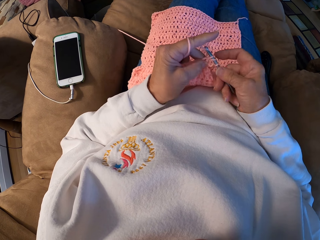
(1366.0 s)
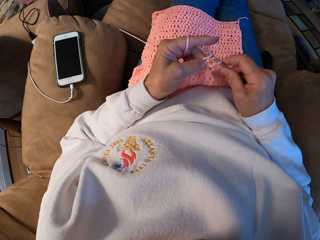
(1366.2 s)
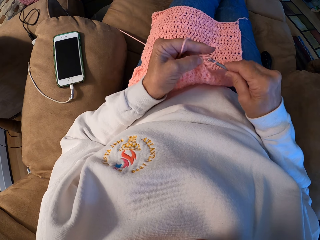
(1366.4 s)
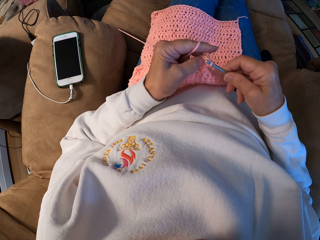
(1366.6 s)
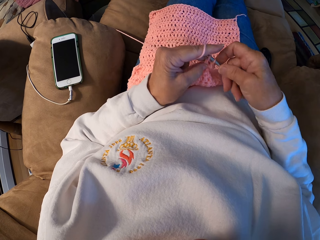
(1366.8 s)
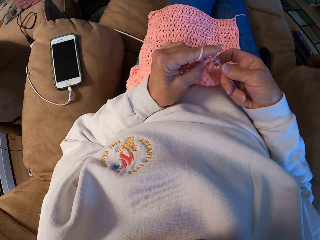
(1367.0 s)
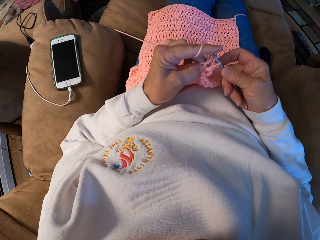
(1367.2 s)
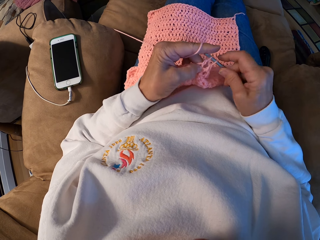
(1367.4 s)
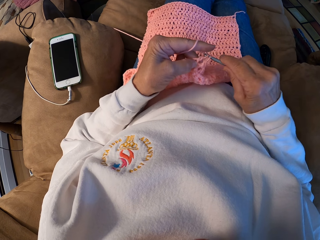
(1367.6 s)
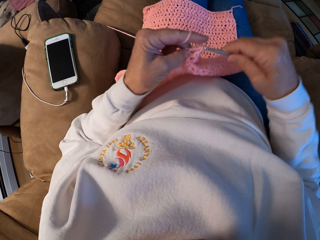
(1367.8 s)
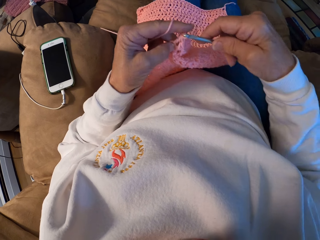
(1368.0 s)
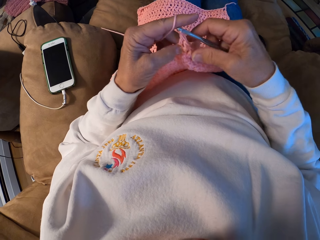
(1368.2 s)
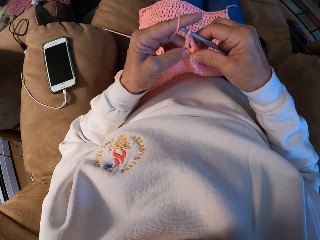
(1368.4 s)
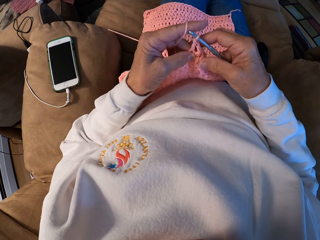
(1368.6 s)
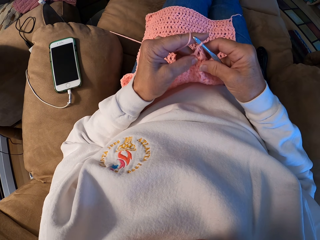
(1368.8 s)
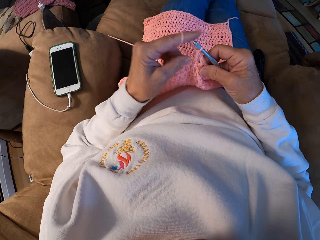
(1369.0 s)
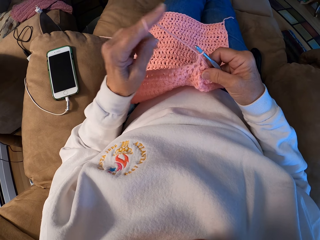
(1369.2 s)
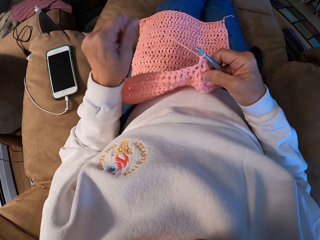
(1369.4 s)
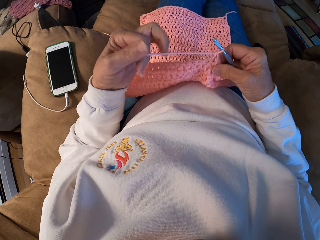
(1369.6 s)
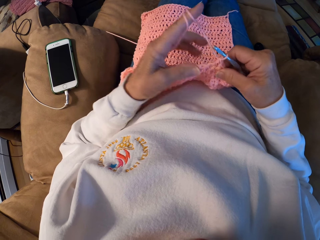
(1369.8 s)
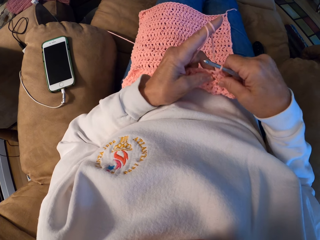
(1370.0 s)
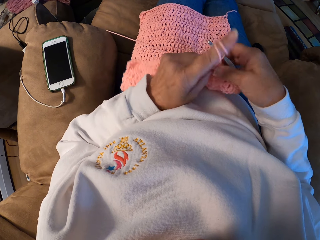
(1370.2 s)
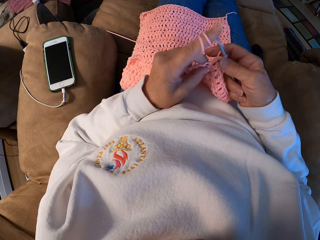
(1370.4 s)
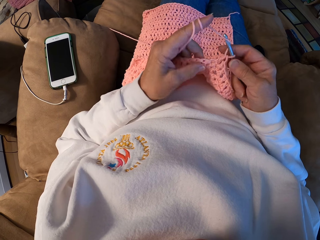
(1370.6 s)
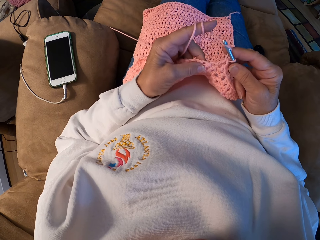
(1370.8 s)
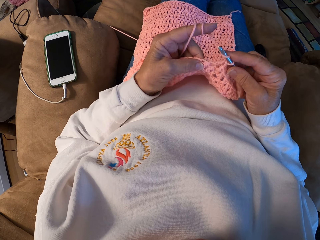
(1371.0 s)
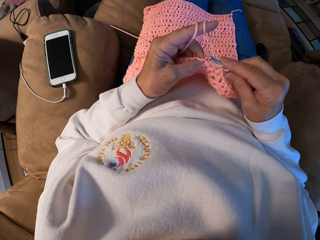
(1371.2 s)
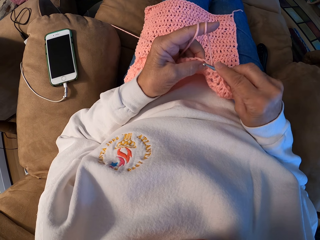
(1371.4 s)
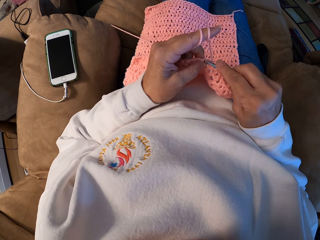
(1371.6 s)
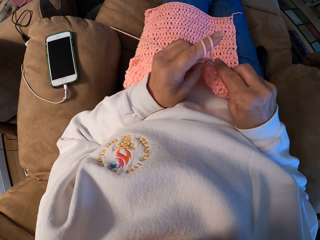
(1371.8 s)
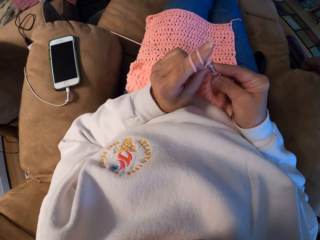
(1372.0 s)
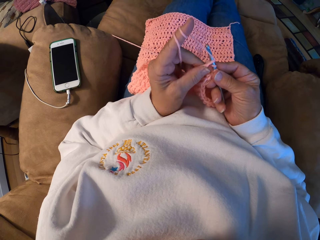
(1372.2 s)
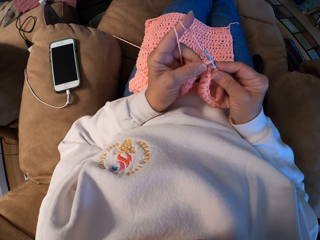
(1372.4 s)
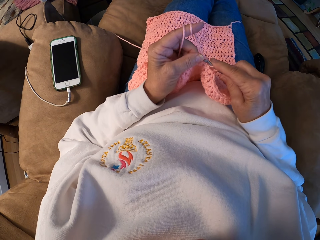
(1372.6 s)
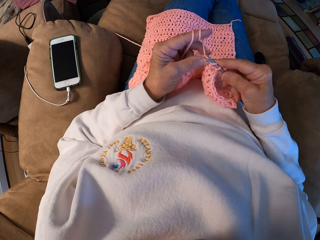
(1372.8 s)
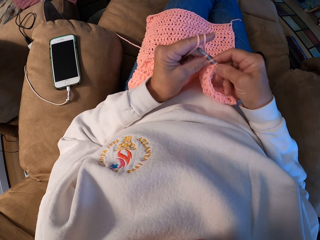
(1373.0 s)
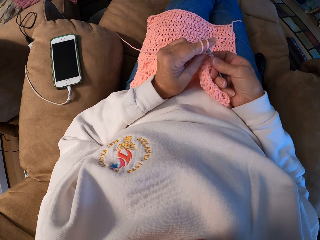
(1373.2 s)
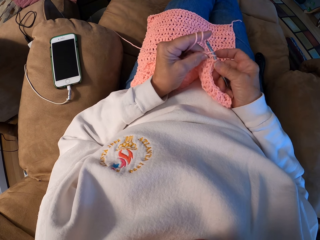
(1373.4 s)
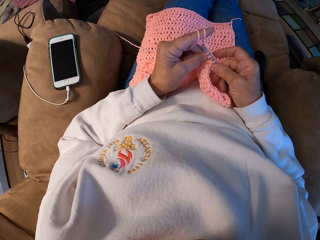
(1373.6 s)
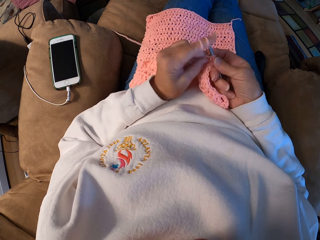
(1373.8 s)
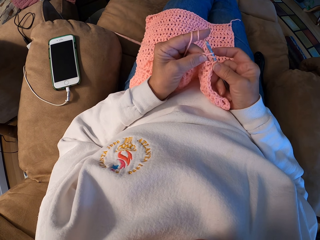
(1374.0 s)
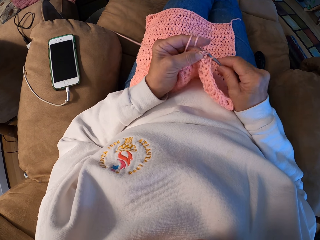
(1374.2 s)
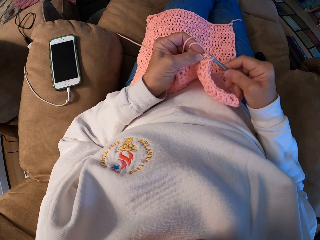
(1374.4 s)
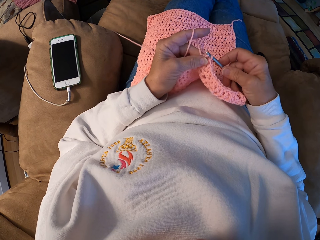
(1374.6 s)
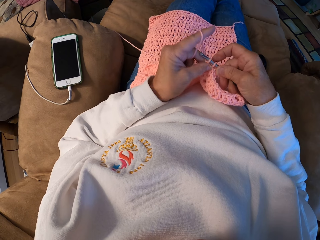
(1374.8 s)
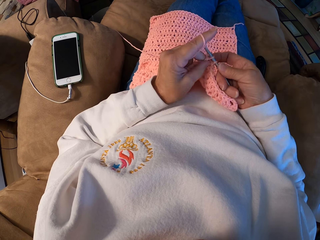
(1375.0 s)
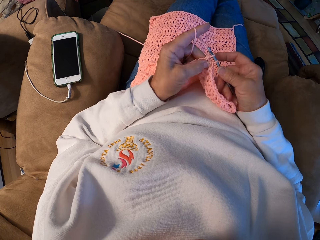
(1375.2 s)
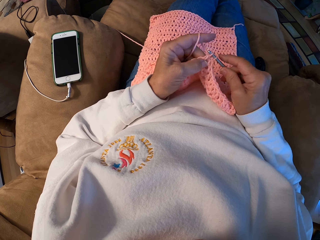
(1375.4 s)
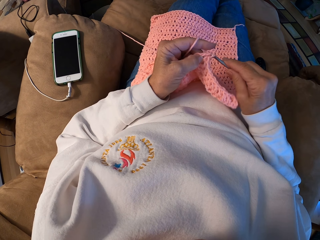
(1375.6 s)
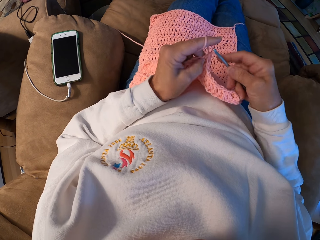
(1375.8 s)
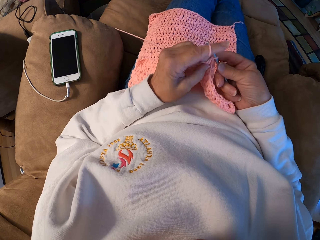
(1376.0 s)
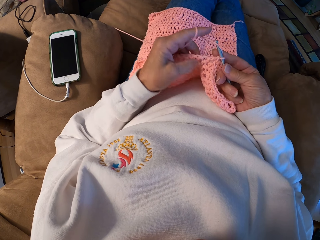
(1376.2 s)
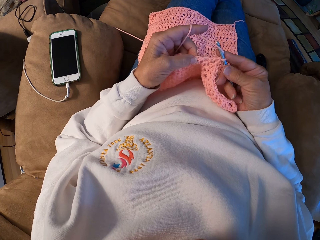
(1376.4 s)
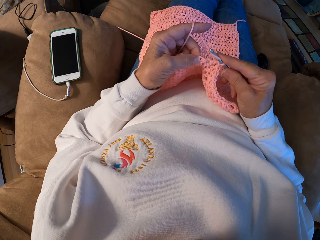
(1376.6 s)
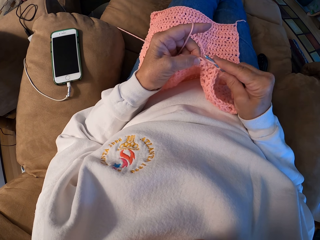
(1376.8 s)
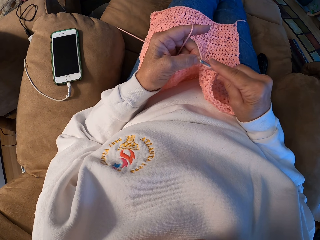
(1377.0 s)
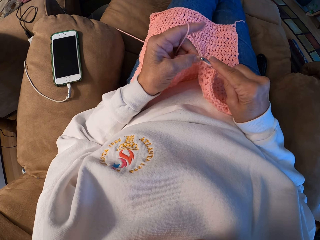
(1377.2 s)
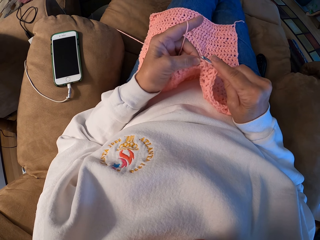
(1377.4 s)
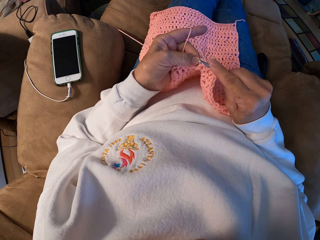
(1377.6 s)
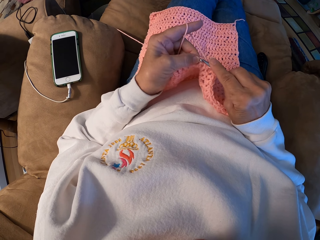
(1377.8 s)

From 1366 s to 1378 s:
The camera wearer rolls the yarn with her left index finger. She crochets the yarn with the crochet hook.

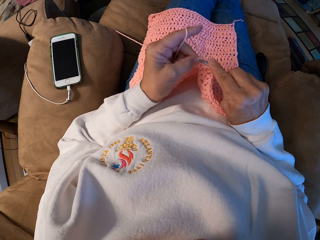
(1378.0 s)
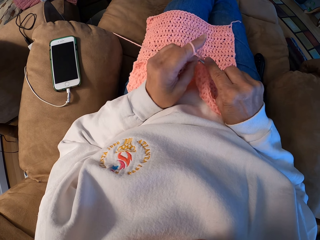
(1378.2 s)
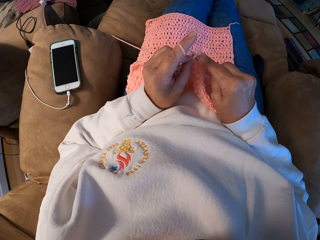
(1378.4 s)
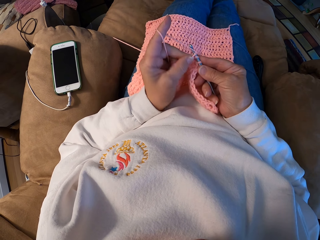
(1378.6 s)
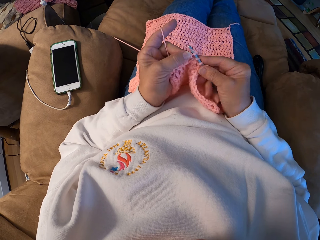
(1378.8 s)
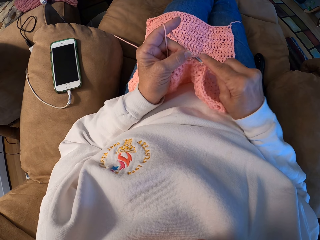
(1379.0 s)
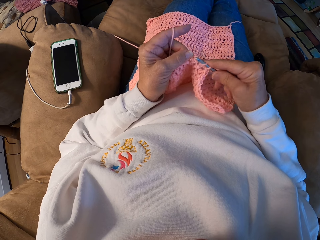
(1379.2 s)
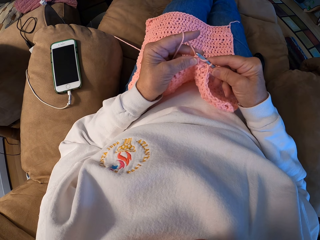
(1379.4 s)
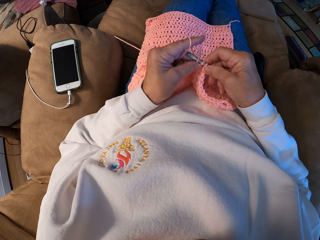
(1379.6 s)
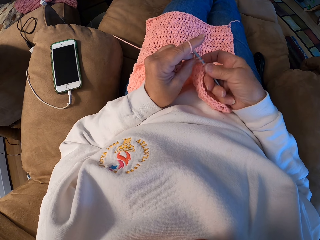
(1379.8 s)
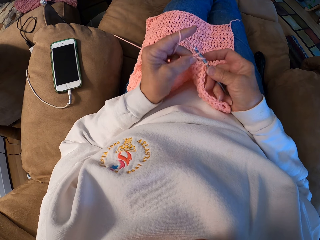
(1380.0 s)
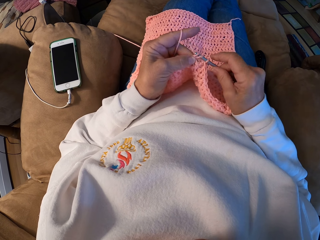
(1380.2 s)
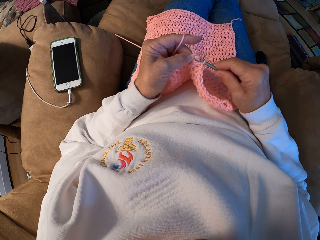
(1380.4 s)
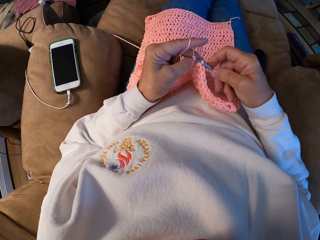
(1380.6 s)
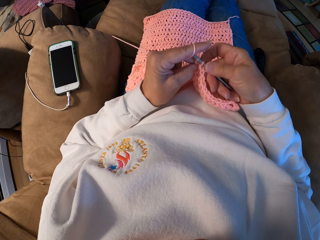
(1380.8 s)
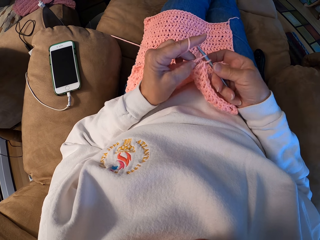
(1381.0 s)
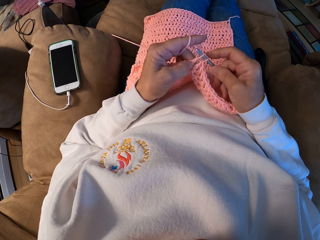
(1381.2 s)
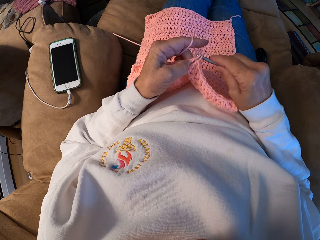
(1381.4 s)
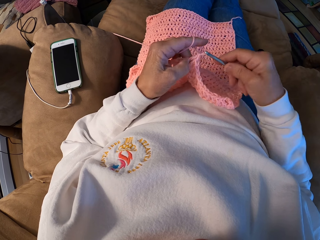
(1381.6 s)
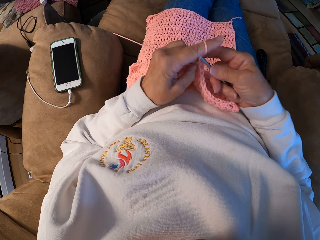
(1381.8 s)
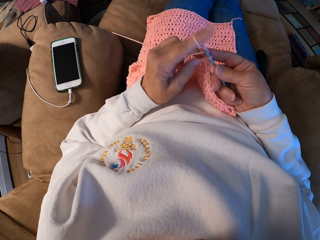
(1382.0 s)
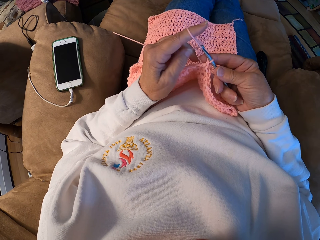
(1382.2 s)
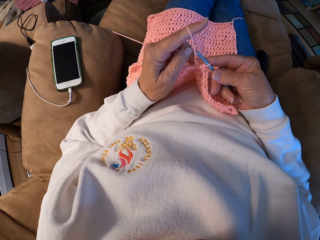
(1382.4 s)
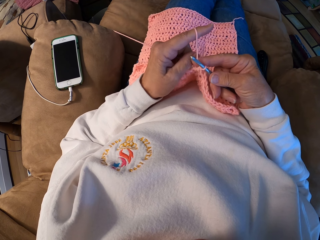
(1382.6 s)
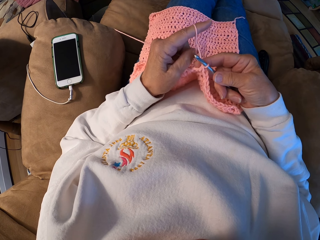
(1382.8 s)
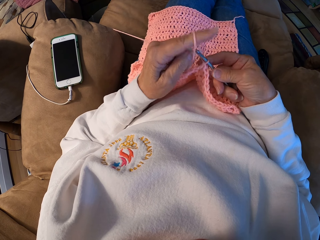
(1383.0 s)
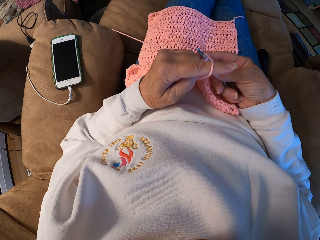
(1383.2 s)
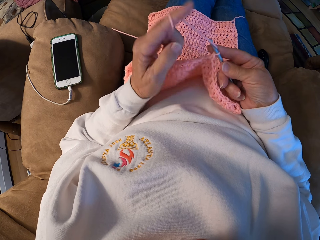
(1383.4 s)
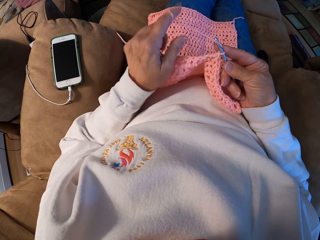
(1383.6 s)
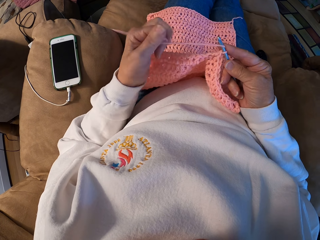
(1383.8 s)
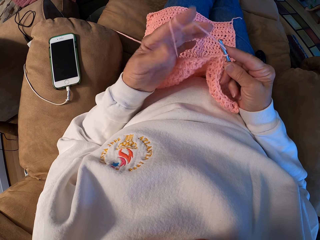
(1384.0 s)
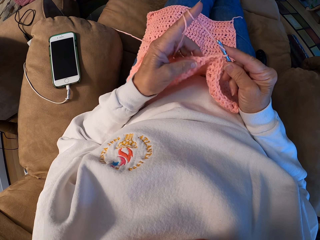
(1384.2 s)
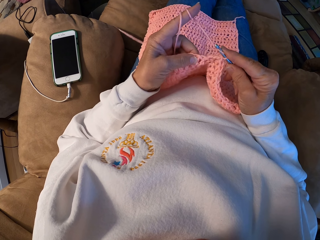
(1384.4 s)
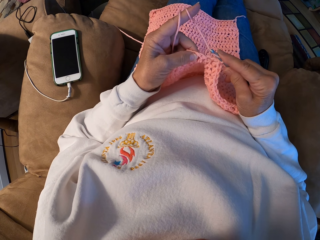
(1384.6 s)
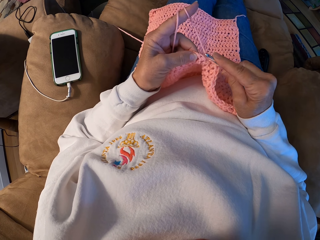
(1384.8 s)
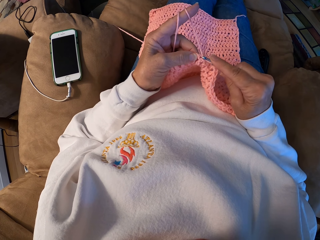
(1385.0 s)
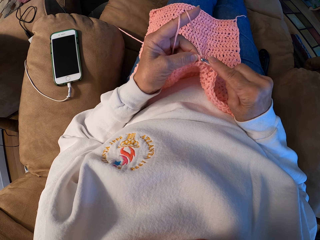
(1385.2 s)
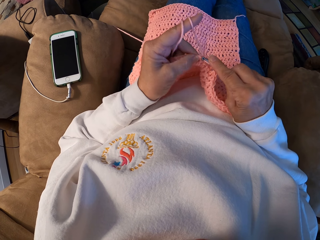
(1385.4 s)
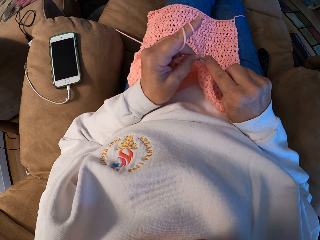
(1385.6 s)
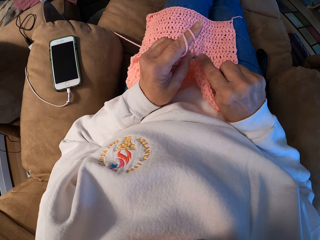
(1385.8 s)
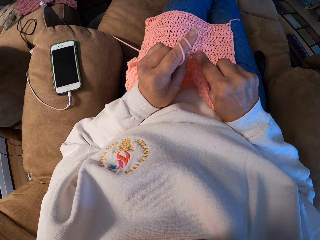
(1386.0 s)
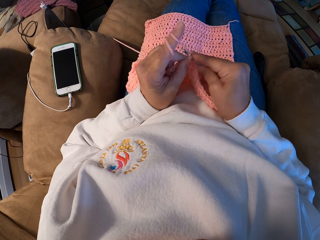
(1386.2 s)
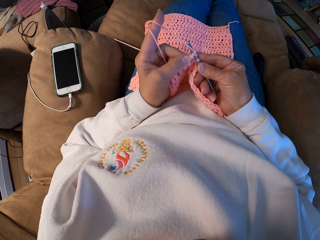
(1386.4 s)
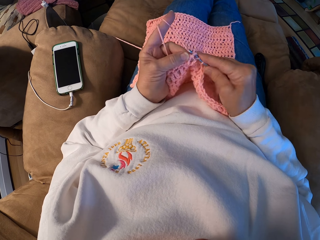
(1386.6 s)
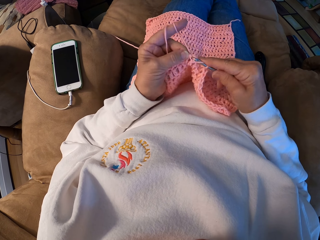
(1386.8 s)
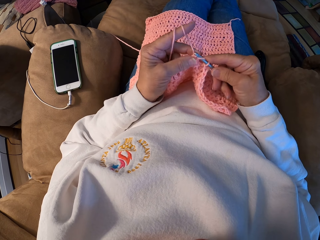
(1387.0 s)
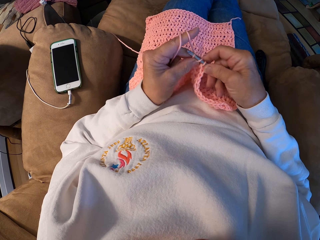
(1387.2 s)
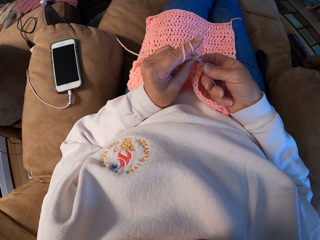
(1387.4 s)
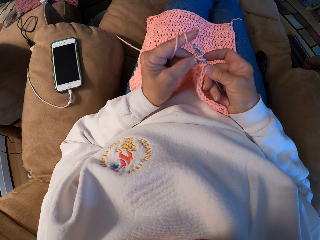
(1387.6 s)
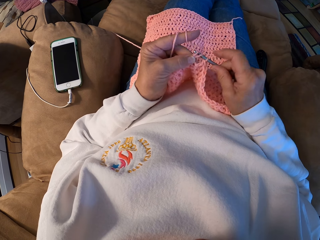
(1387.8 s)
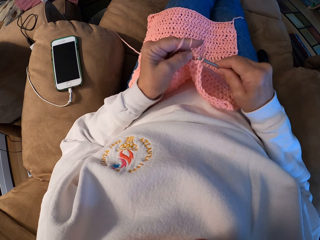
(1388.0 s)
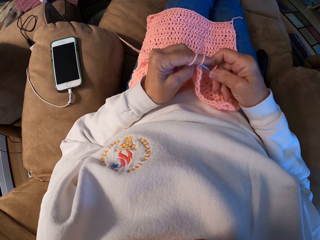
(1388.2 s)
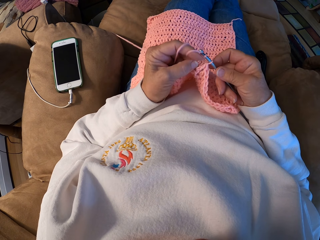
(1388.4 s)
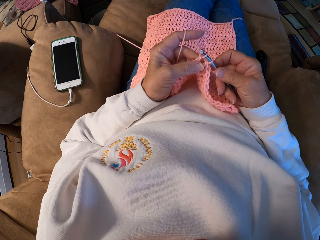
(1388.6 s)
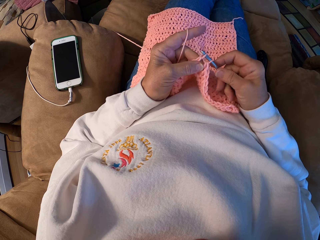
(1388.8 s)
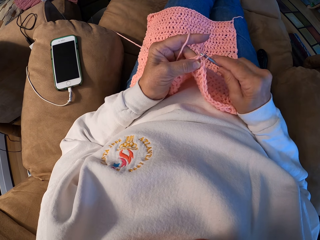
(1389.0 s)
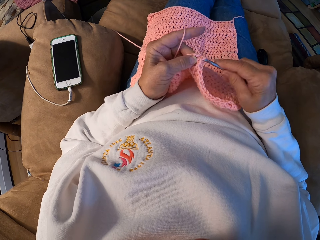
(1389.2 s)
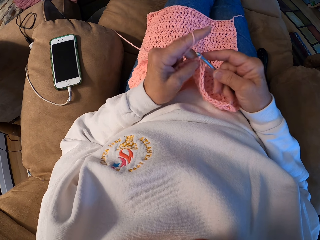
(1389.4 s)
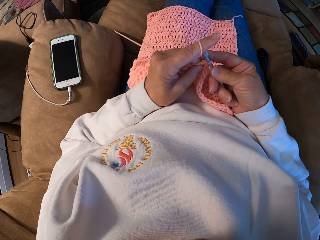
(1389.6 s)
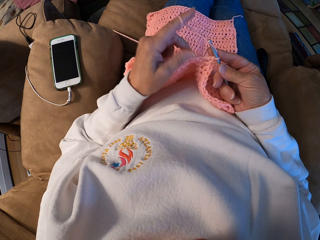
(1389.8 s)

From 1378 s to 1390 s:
The camera wearer rolls the yarn with her left index finger. She crochets the yarn with the crochet hook.
